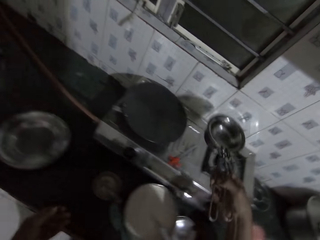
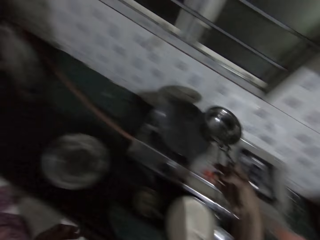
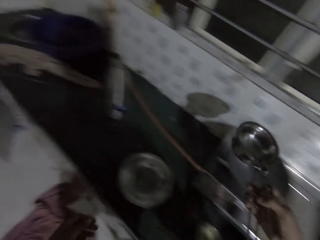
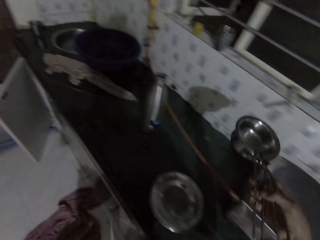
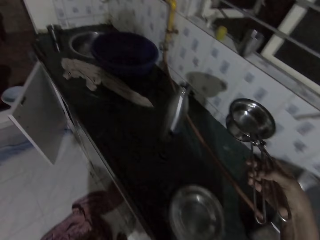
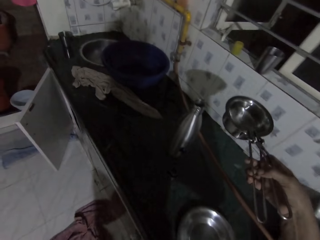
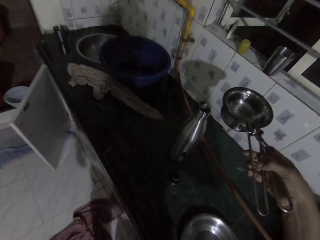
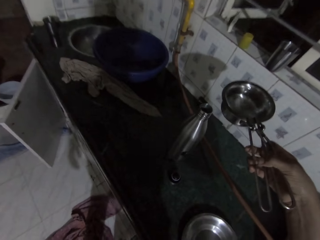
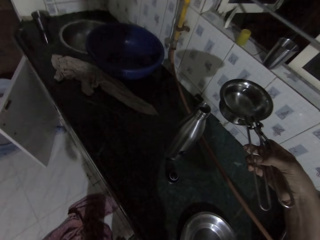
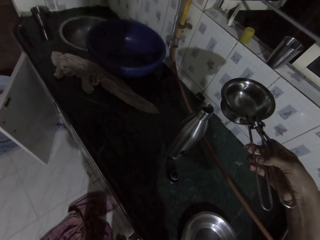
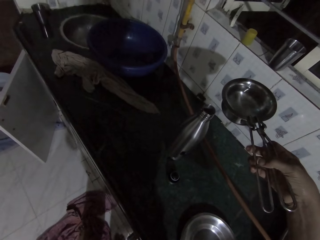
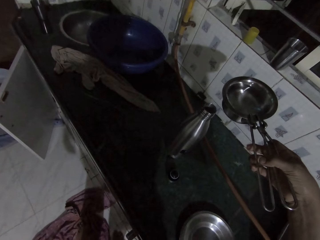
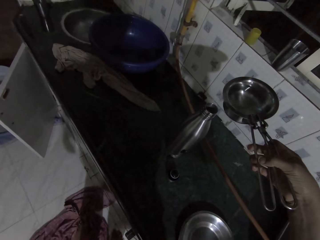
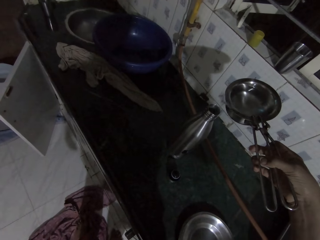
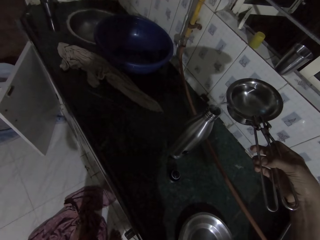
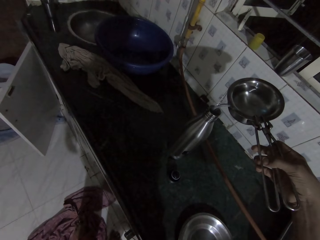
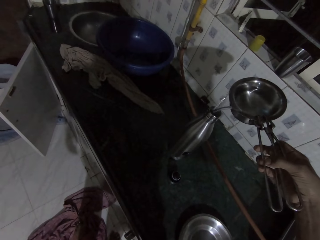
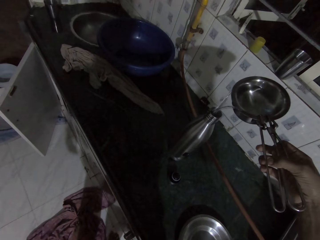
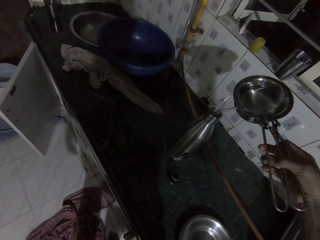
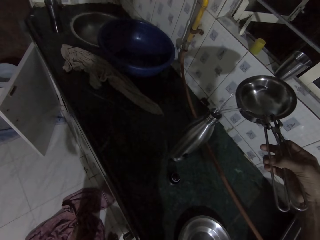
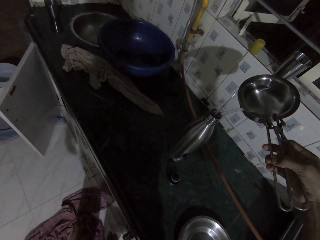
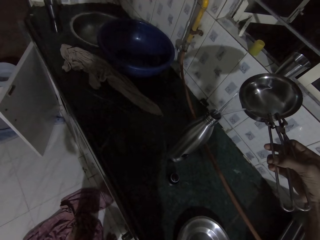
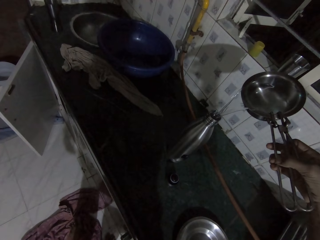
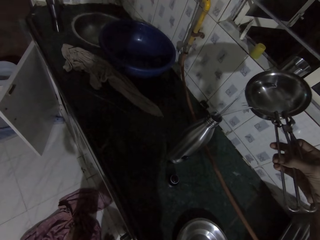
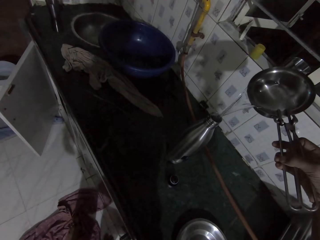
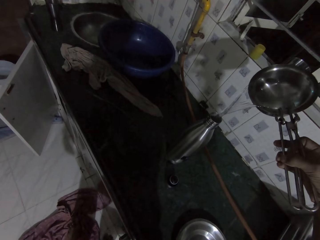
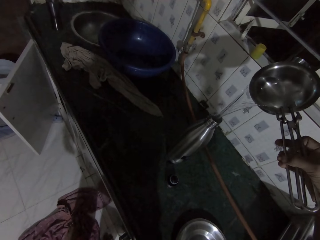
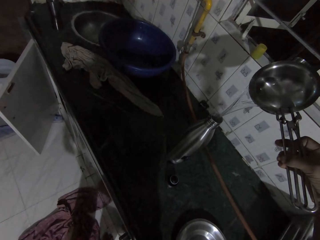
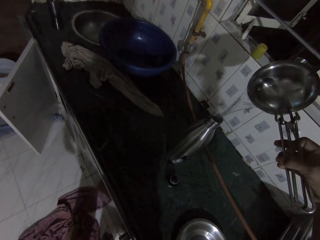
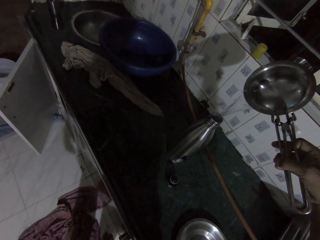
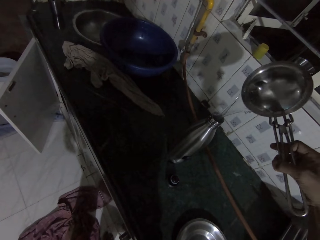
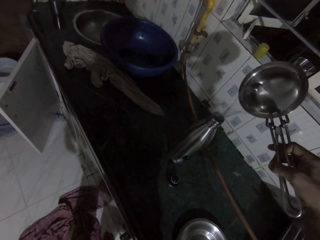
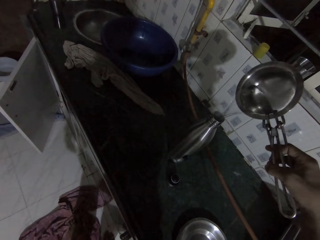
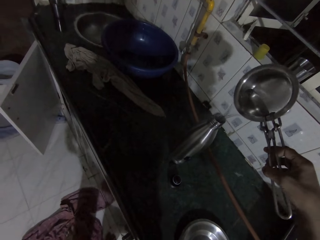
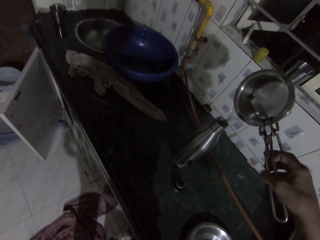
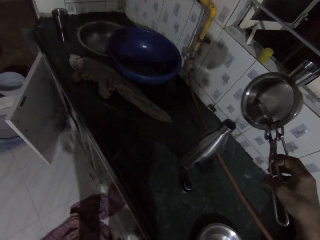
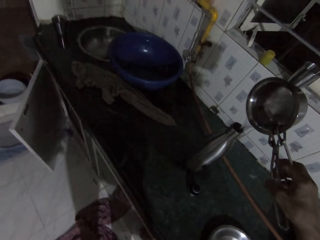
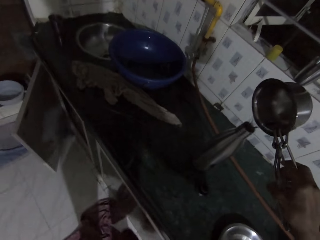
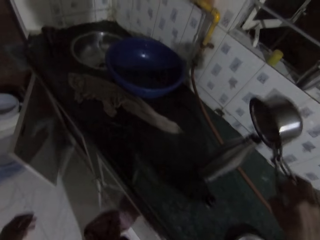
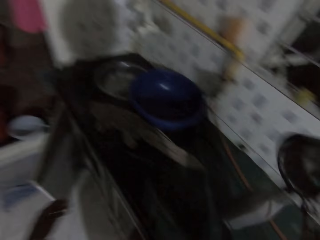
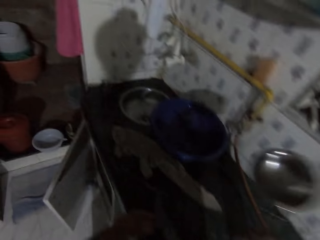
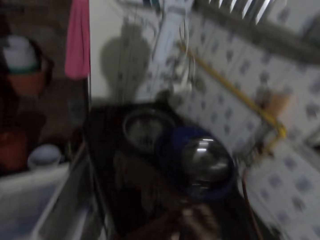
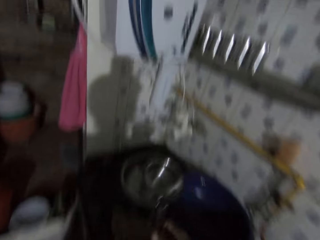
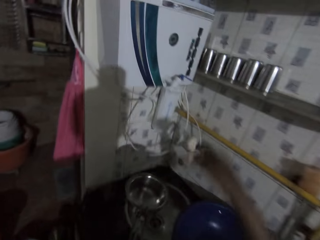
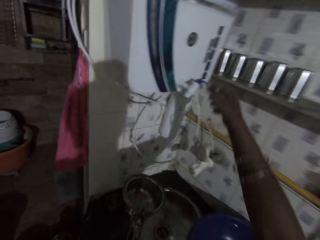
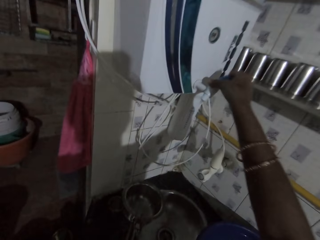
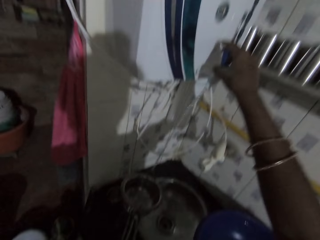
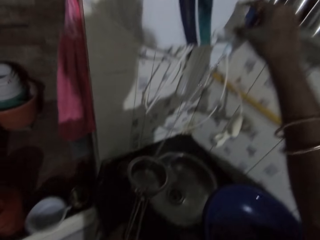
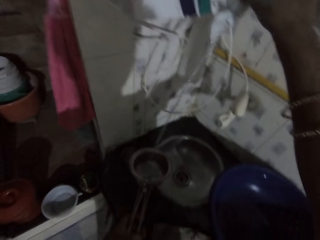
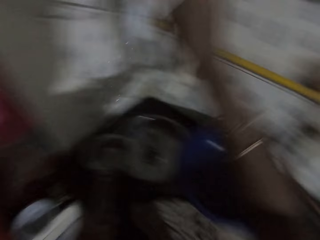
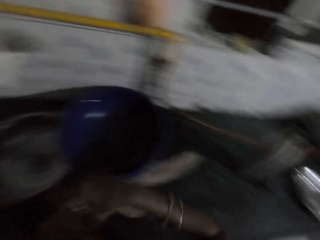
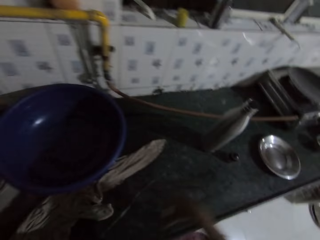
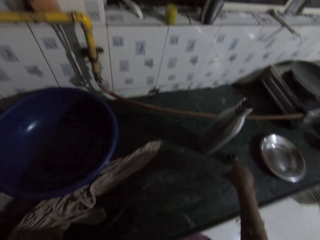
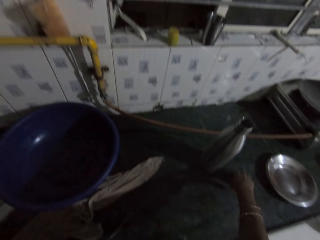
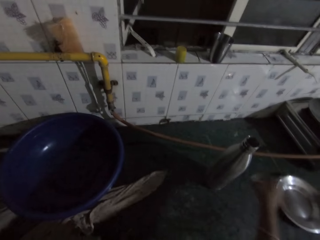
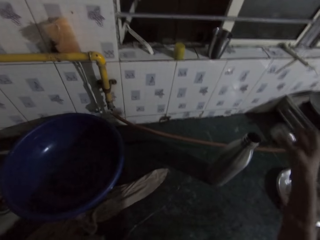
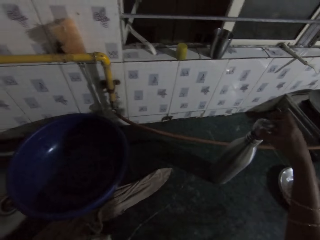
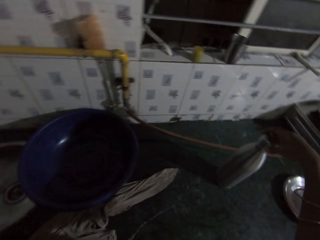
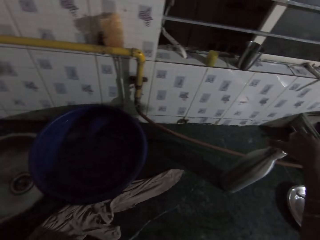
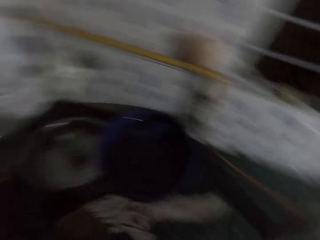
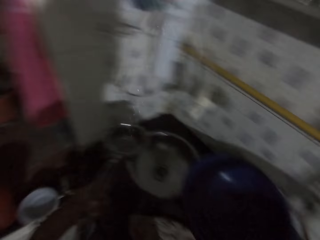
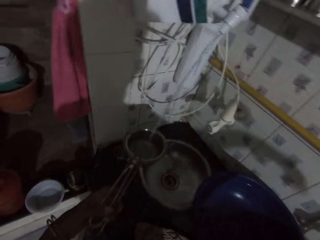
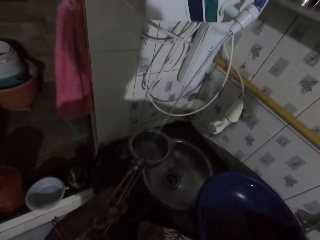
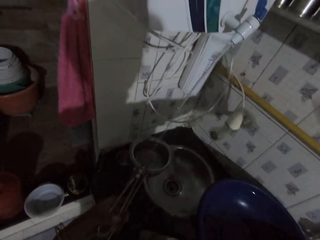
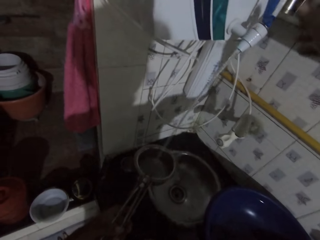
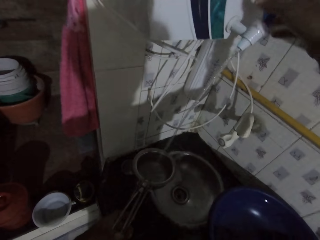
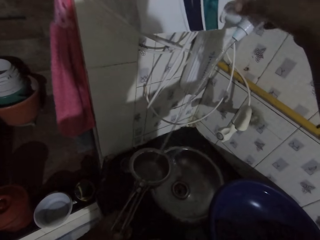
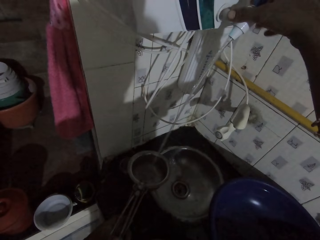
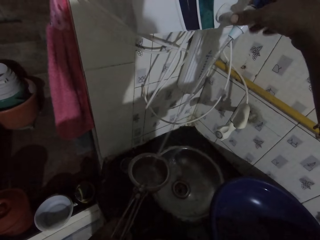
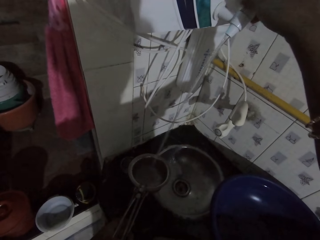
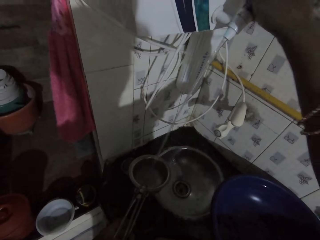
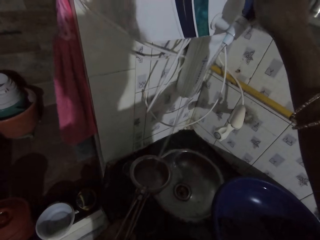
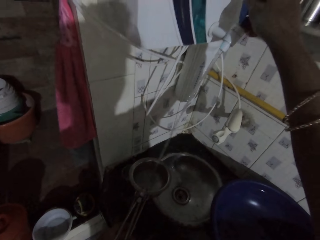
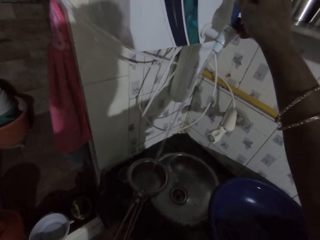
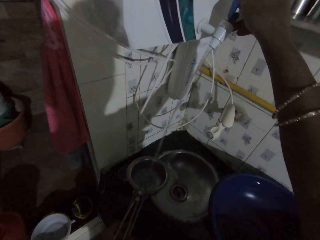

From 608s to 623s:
The camera wearer holds the pot. She pours the water from the pot in the pan gripper in her right hand in the thermo flask on the kitchen countertop. She passes the pot in the pan gripper in her right hand to her left hand. She opens the tap with her right hand. She fills the pot in the pan gripper in her left hand with water from the tap. She places the pot in the pan gripper in her left hand on the kitchen countertop. She picks up the cap of the thermo flask from the kitchen countertop with her right hand. She closes the thermo flask on the kitchen countertop with the cap in her right hand. She grabs the pot in the pan gripper on the kitchen countertop with her left hand. She places her right hand on the tap.

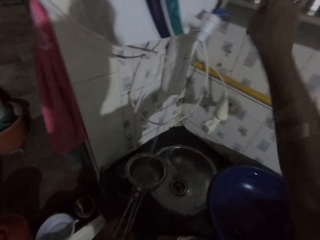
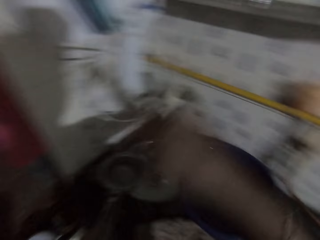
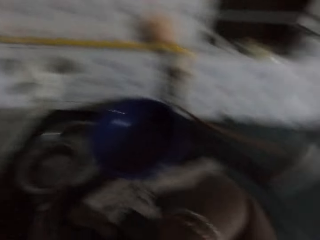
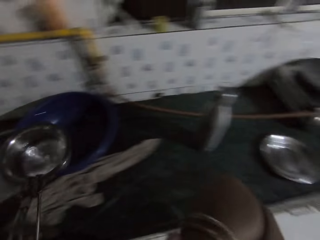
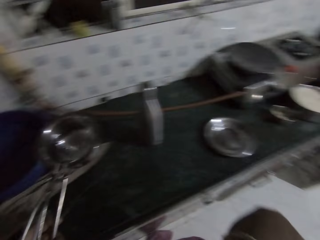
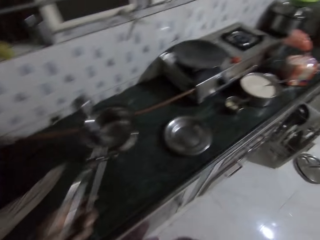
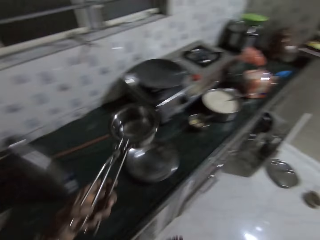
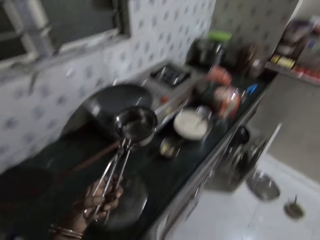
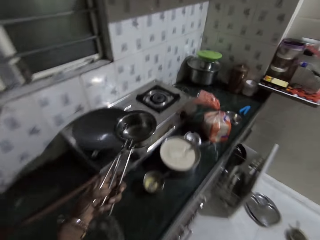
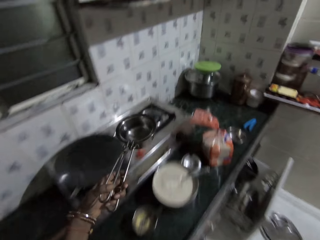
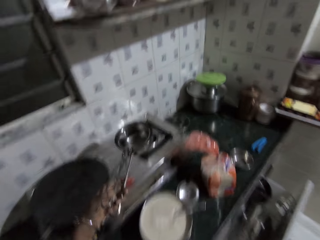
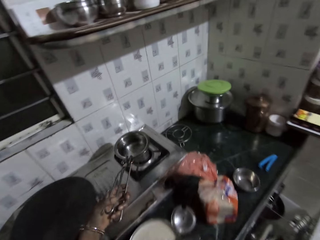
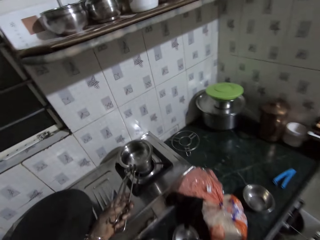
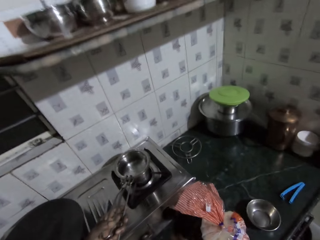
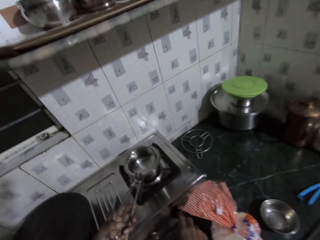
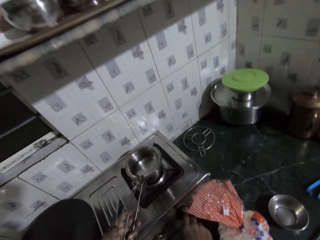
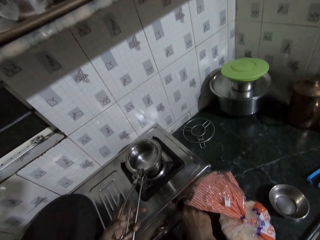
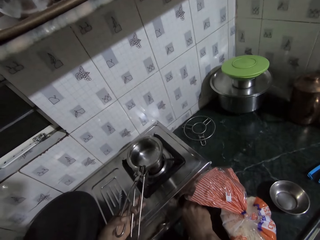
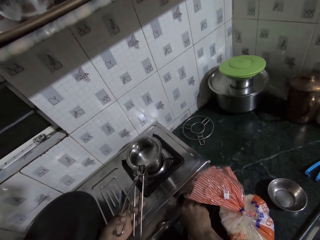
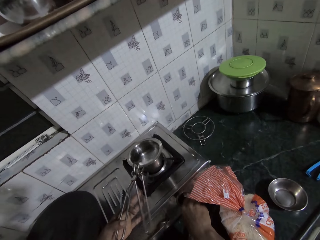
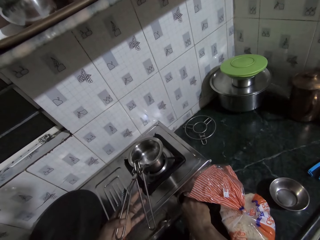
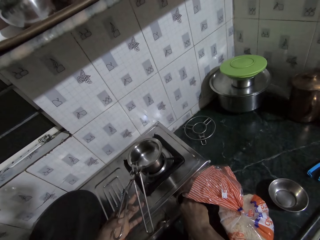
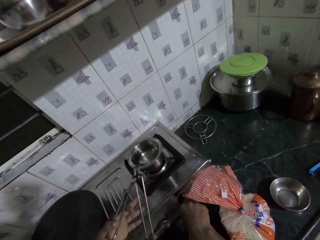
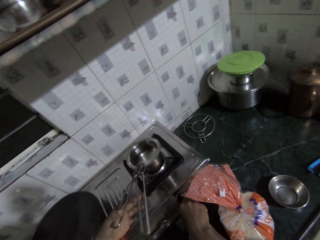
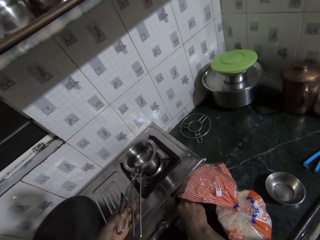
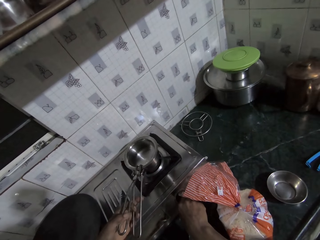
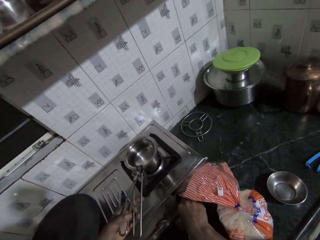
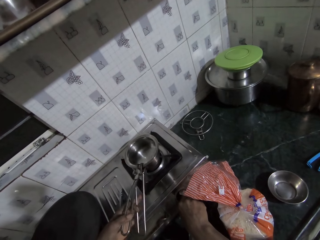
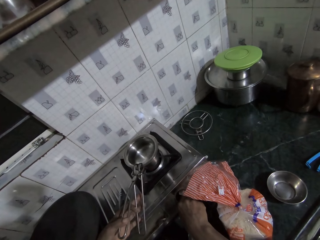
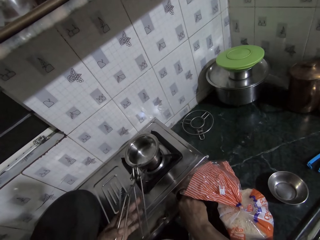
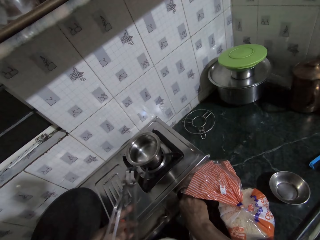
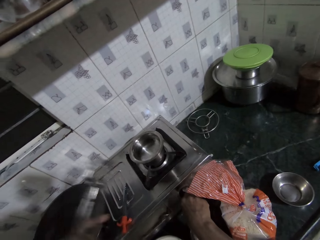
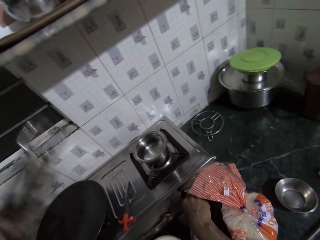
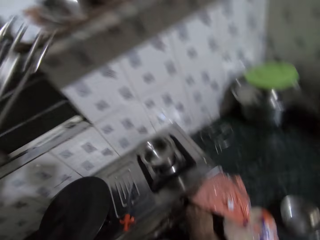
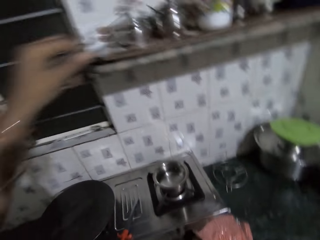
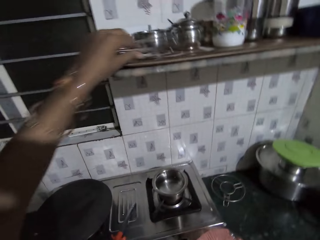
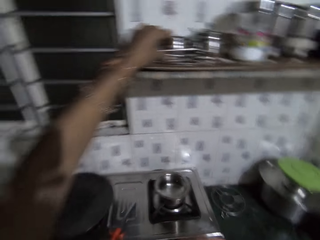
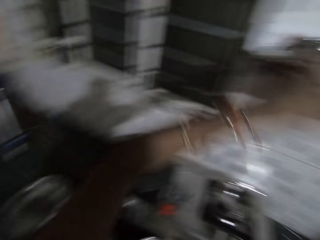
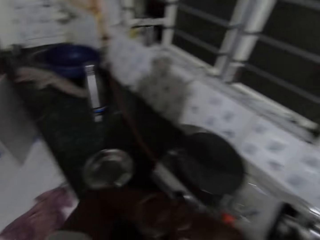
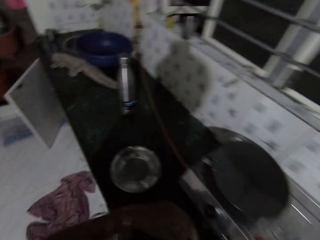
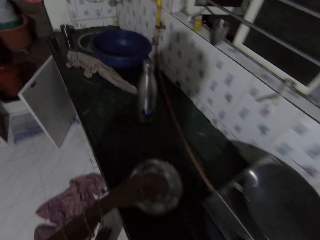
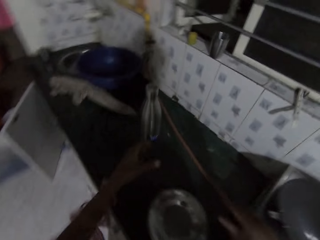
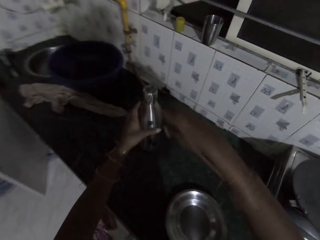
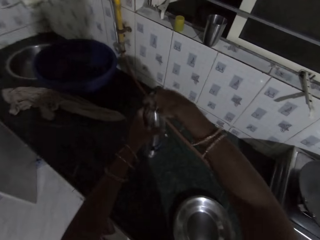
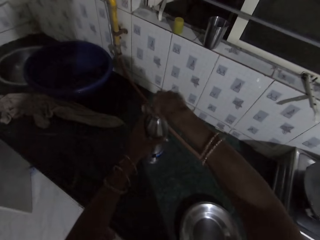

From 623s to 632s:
The camera wearer closes the tap with her right hand. She places the pot in the pan gripper in her left hand on the gas stove on the kitchen countertop. She removes the pan gripper in her left hand from the pot on the gas stove. She opens the cooker. She drops the pan gripper in her left hand on the platform. She walks in the house. She holds the thermo flask on the kitchen countertop with her left hand and turns the cap of the thermo flask on the kitchen countertop with her left hand.
